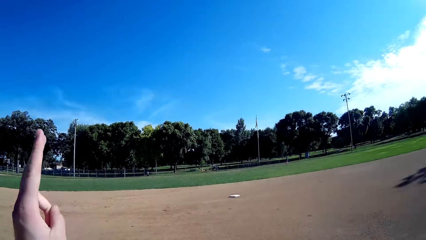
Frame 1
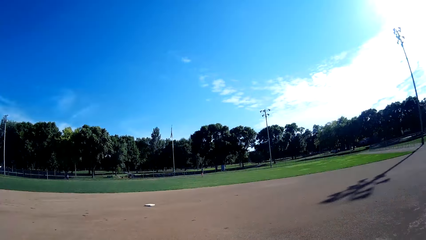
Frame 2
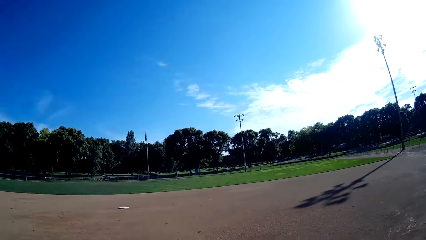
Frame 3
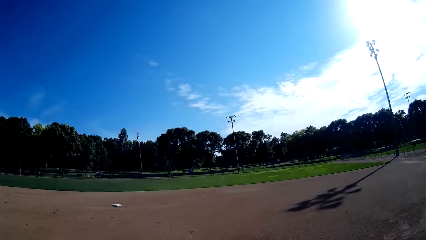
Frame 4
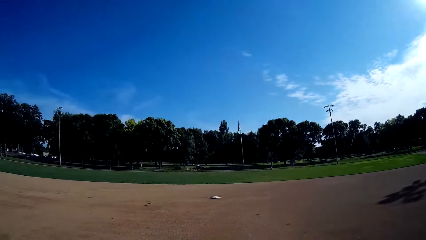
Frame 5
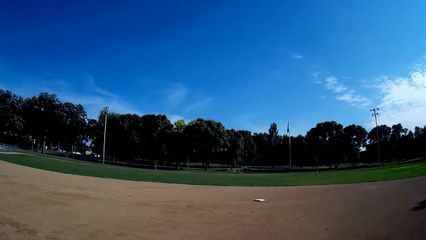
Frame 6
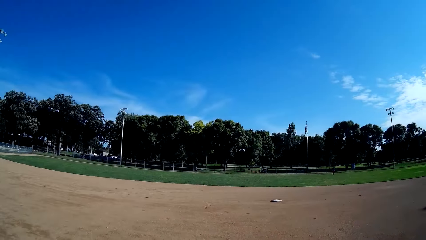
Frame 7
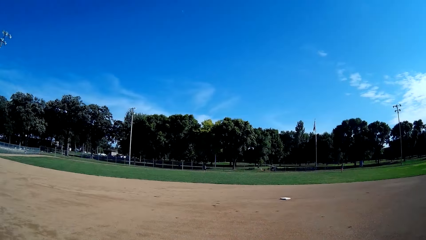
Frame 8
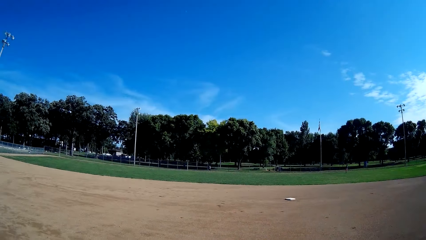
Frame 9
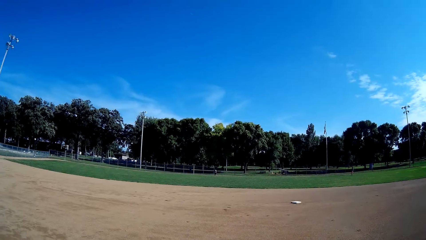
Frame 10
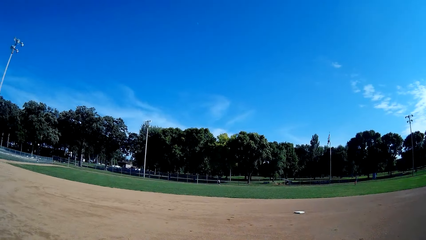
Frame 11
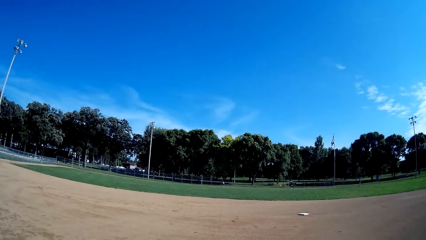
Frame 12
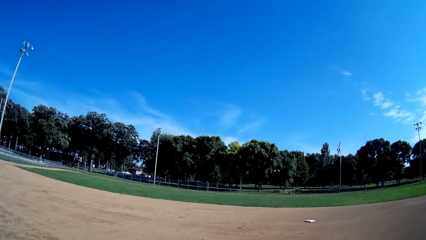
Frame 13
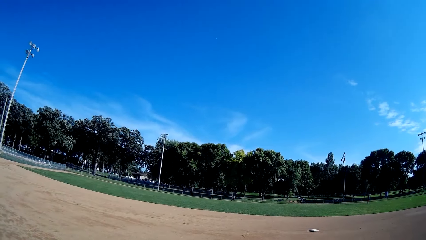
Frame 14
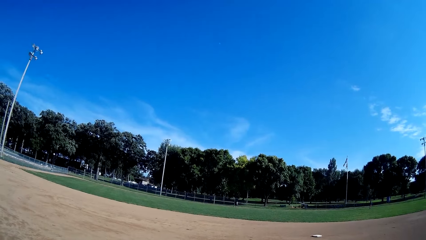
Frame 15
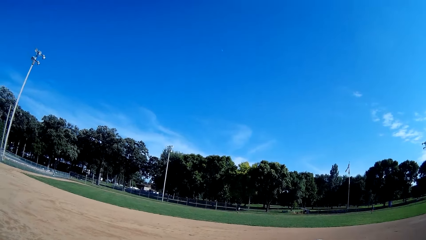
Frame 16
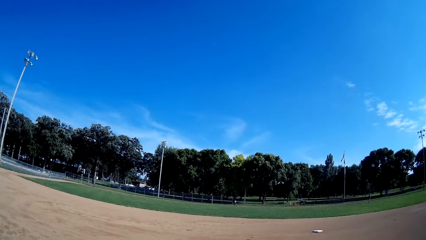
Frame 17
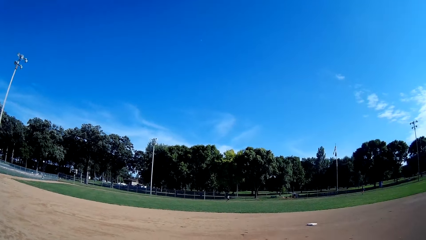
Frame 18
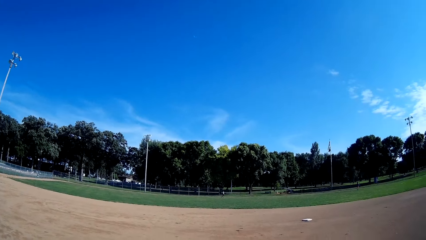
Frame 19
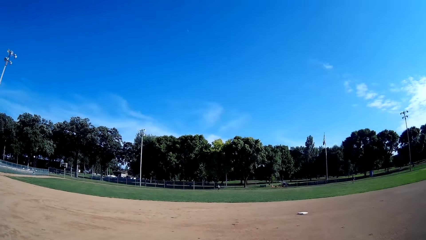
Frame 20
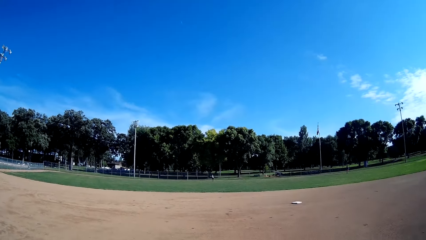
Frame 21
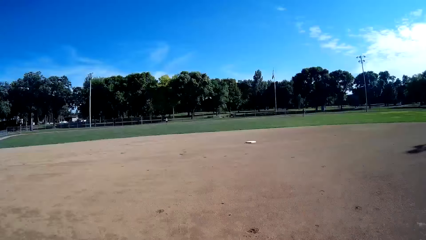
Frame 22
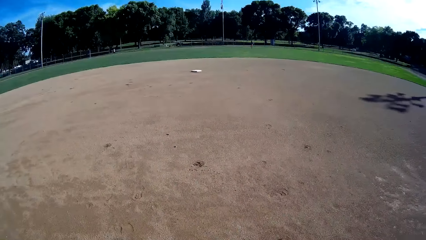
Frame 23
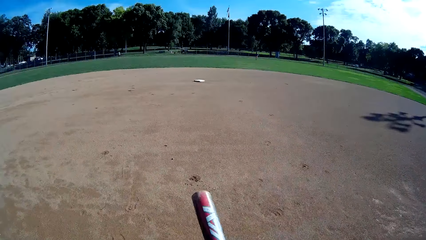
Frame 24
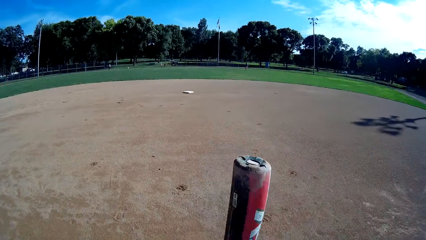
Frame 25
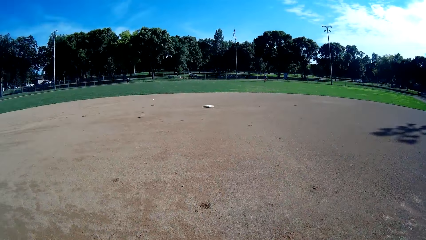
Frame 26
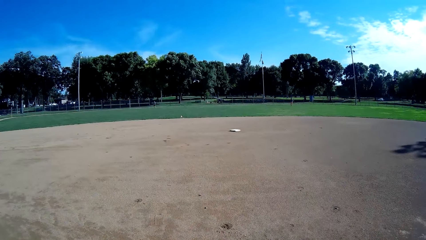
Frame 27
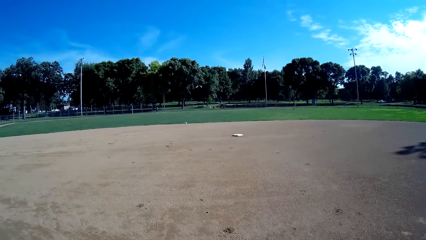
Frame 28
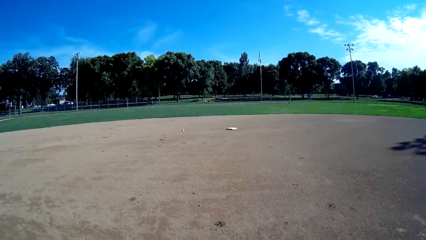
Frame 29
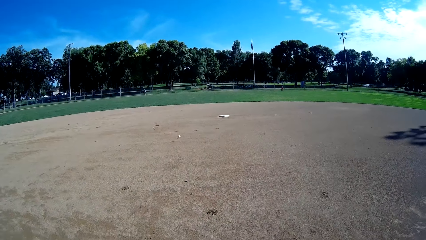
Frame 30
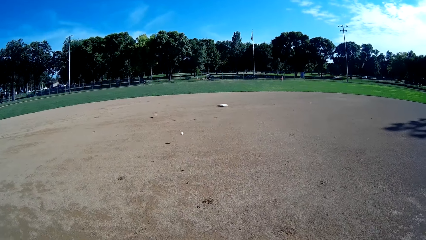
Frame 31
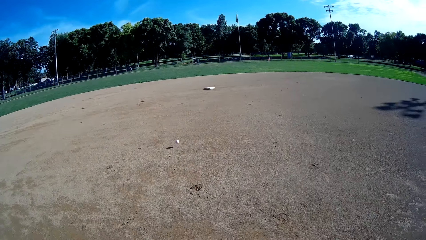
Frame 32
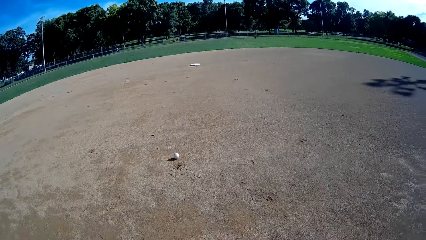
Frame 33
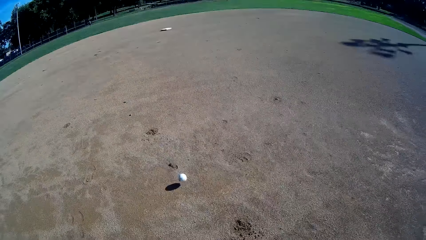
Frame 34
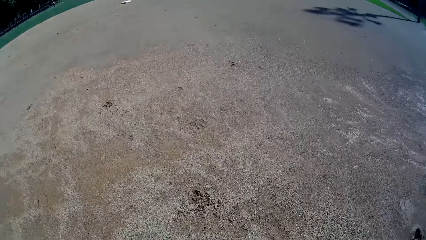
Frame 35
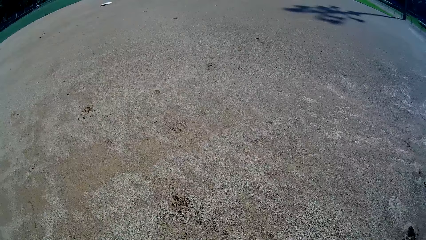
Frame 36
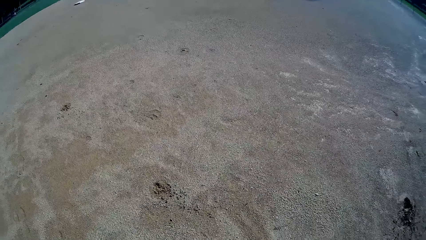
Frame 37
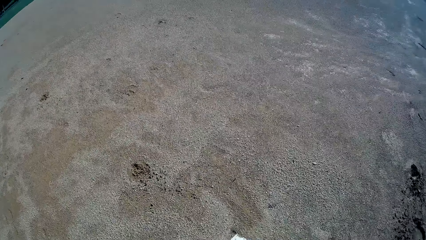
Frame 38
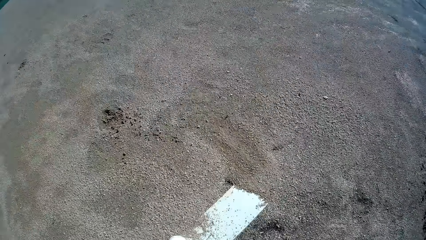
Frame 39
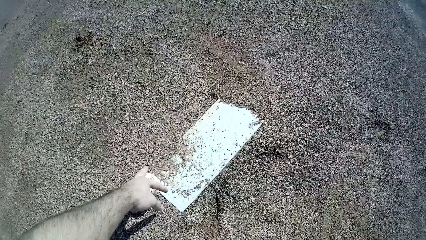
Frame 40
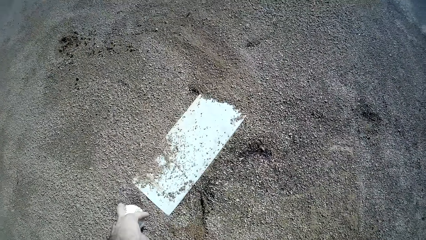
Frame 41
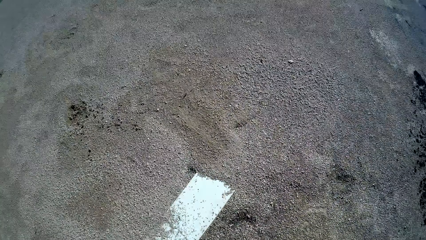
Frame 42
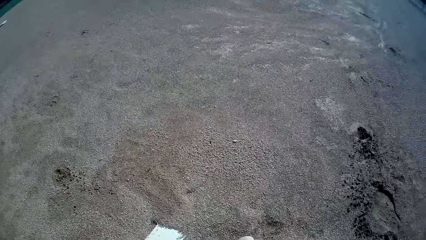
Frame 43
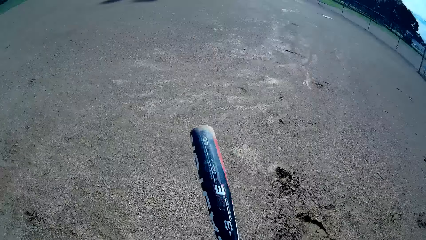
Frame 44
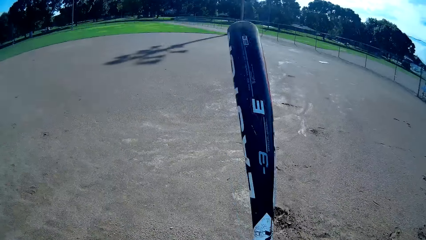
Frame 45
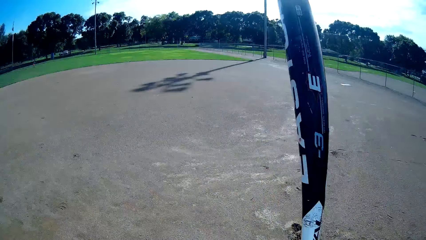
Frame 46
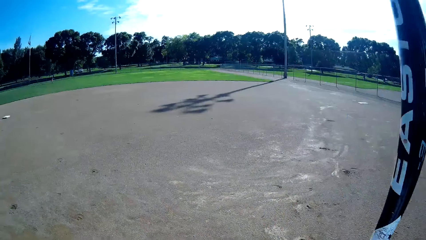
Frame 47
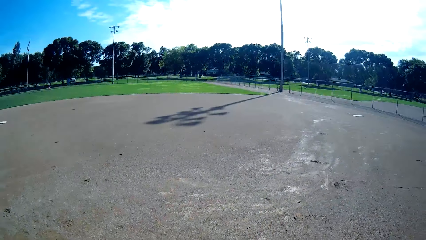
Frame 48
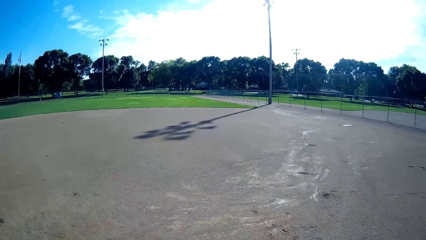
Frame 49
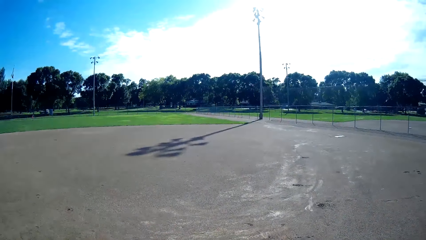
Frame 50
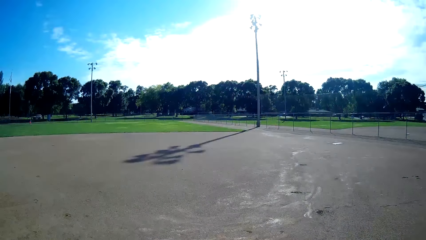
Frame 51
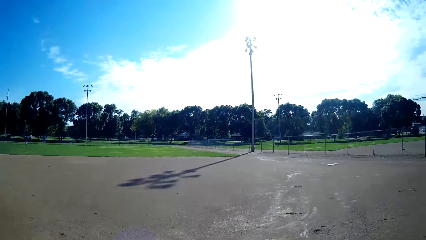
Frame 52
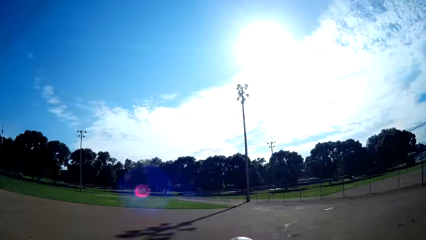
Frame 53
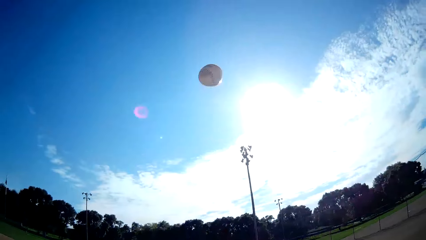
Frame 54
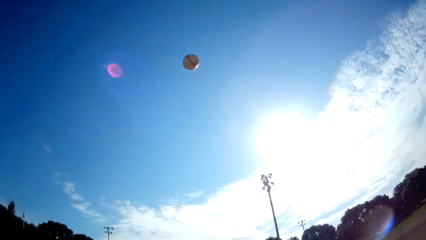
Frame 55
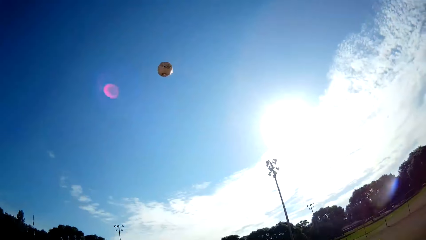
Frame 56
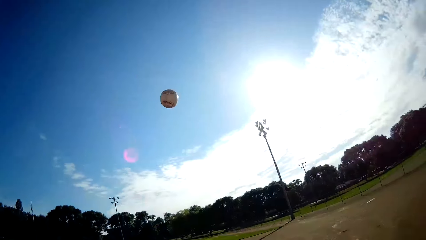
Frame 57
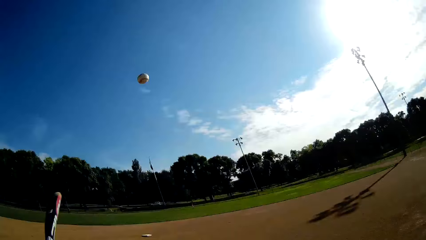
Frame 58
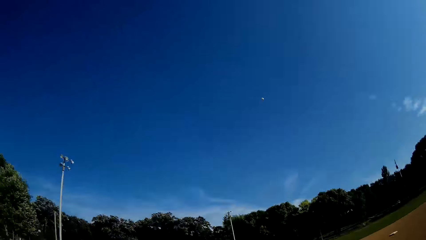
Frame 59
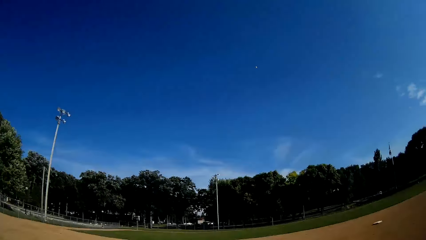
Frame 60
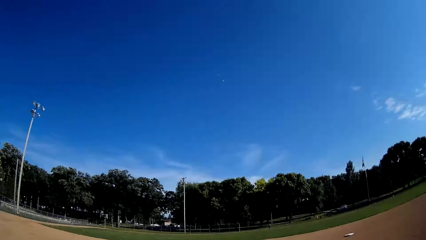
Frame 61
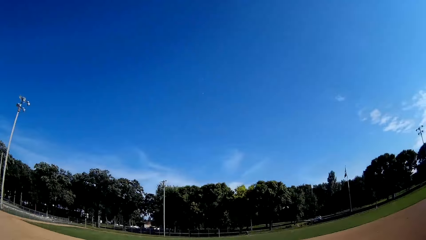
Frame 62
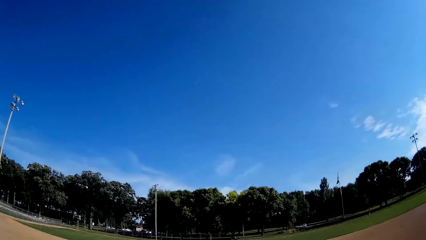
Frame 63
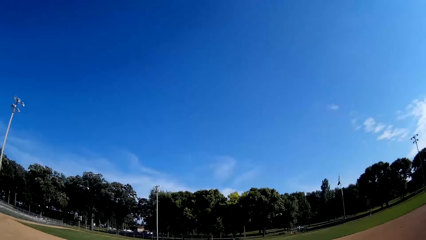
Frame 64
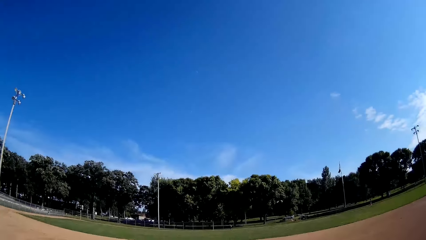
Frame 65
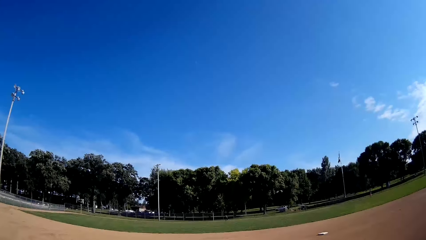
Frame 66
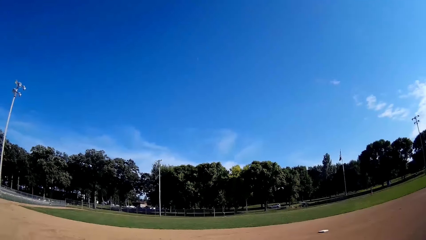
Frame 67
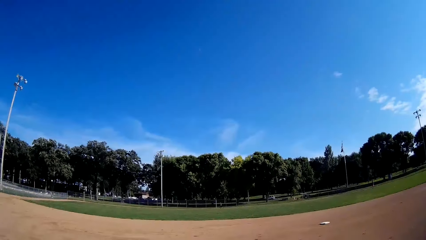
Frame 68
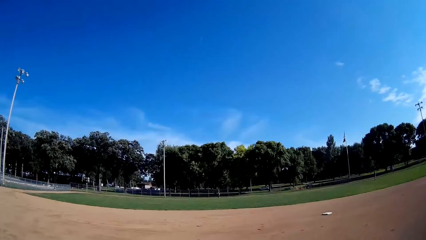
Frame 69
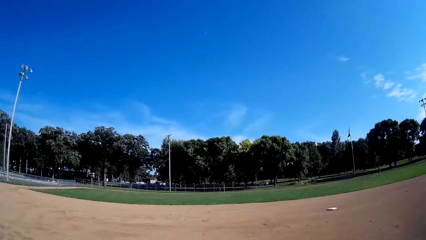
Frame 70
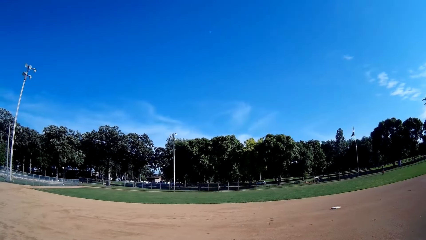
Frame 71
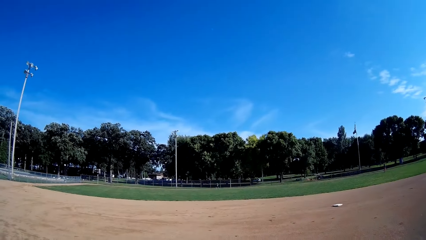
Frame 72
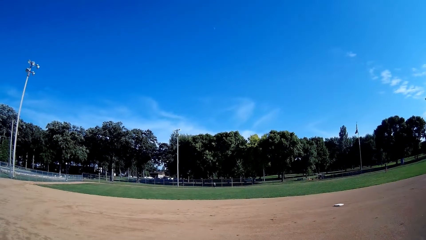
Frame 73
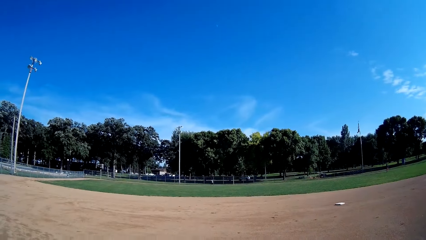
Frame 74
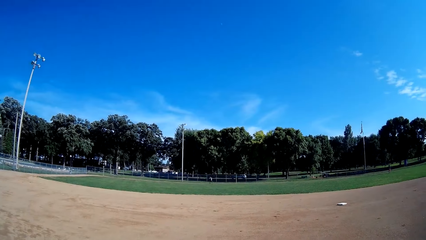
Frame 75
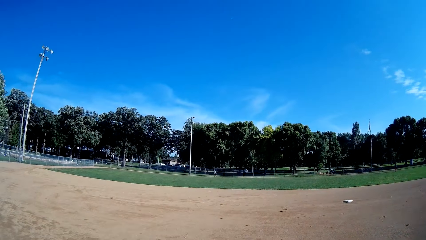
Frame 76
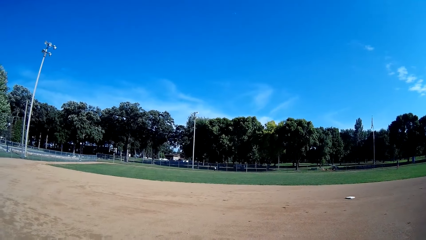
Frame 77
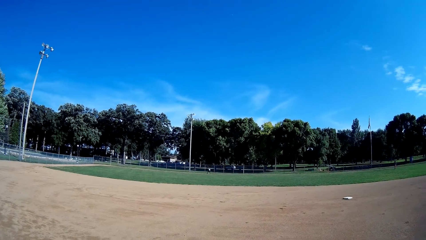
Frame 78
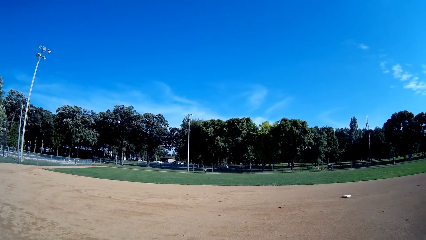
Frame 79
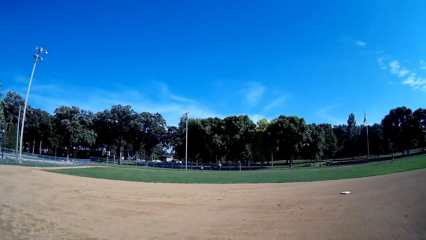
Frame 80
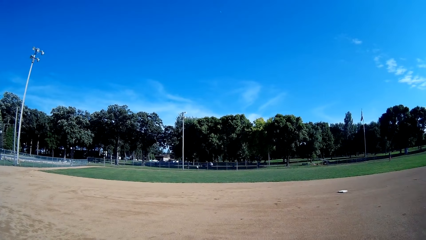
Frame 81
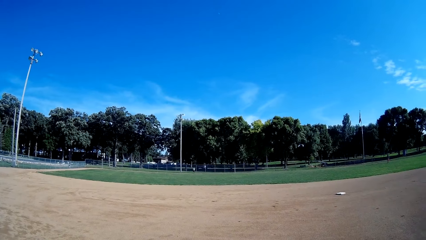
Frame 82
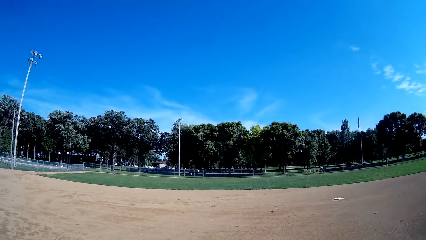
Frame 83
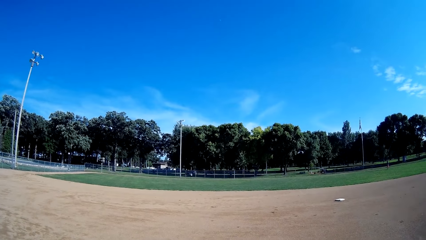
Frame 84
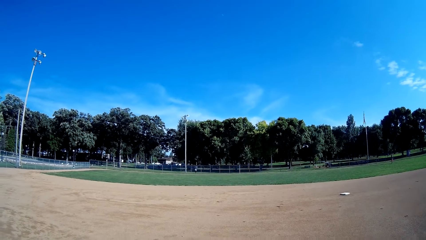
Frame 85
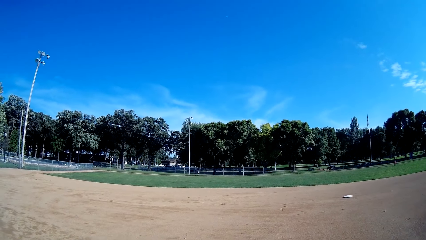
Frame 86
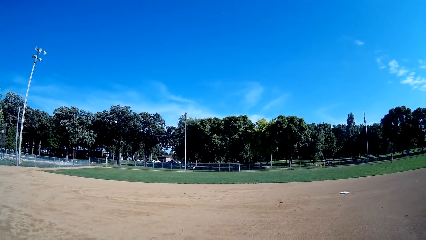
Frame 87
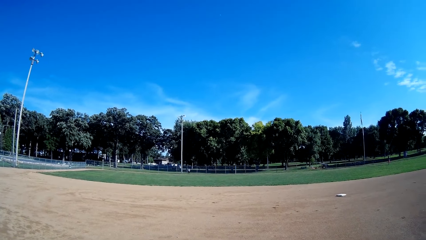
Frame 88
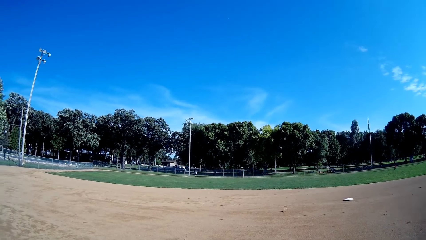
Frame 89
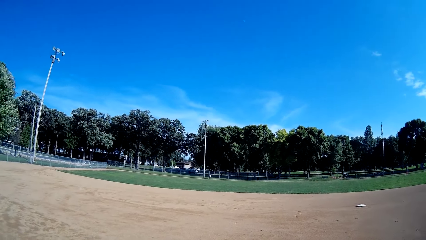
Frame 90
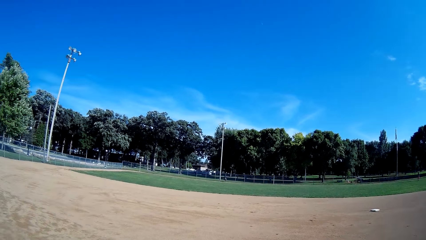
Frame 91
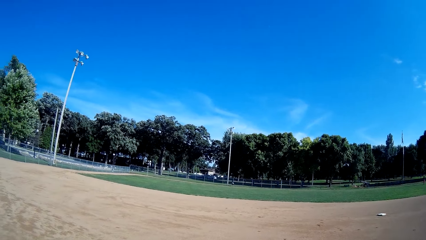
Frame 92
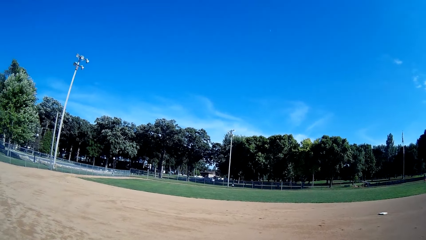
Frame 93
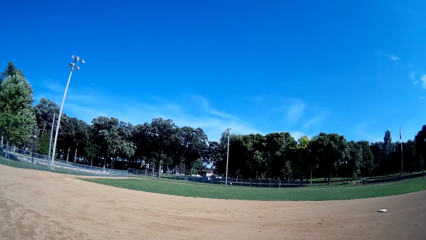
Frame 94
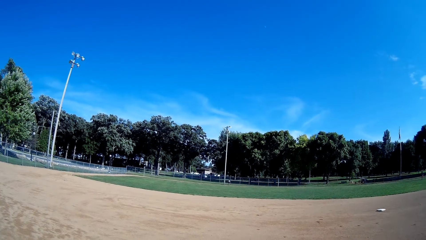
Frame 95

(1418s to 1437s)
The camera wearer lifts his hand. A man hits the baseball. The man throws a baseball to the camera wearer. He picks up the baseball on the floor. He holds the baseball. He lifts the bat. He hits the baseball towards the man. The man runs in the field.
